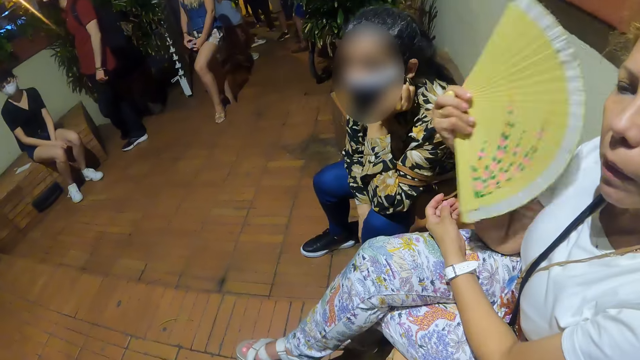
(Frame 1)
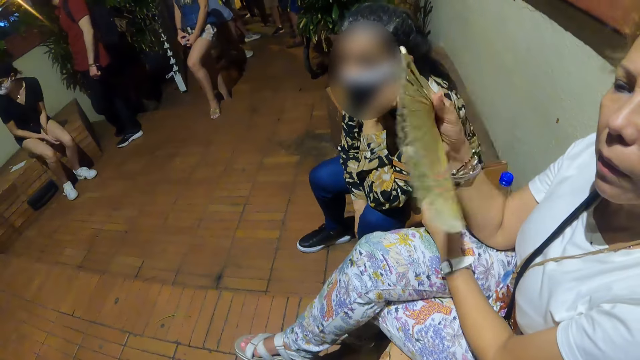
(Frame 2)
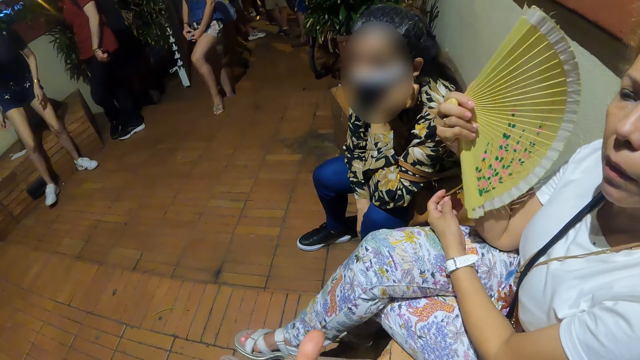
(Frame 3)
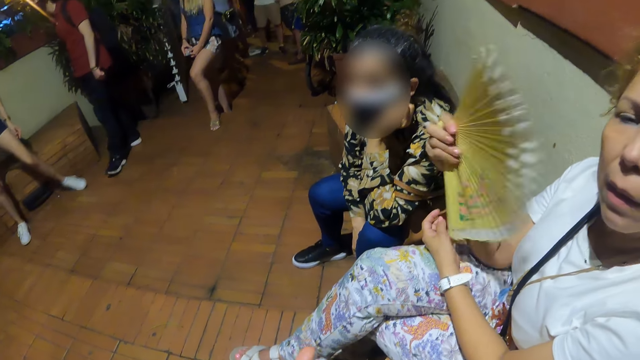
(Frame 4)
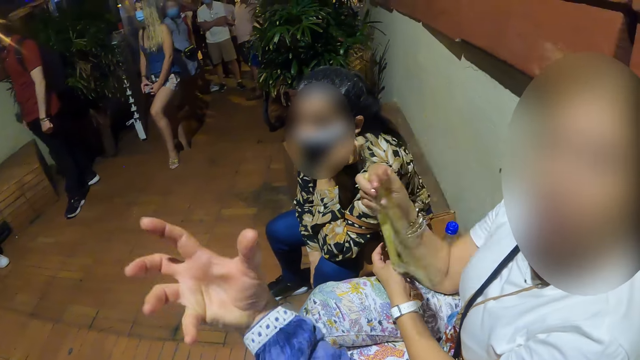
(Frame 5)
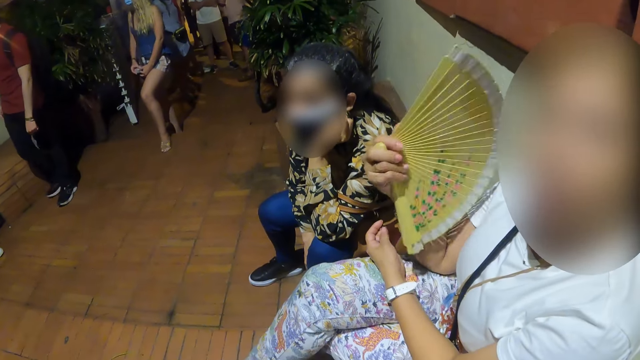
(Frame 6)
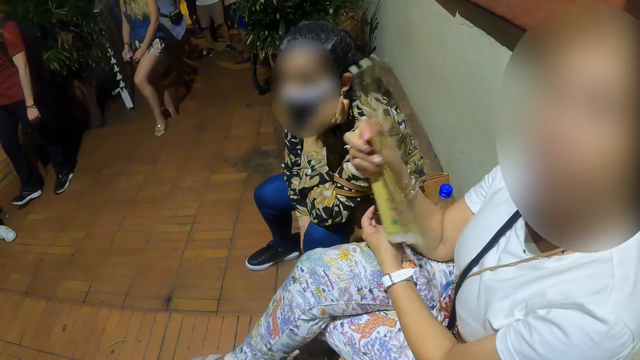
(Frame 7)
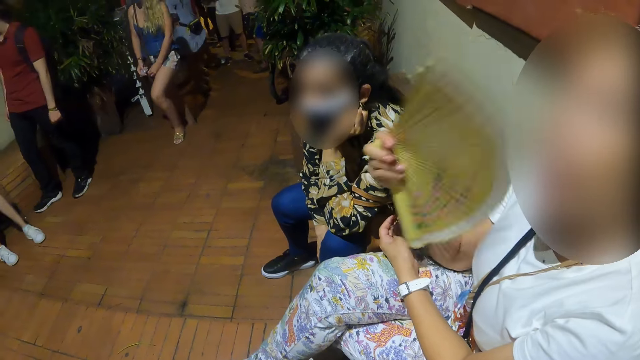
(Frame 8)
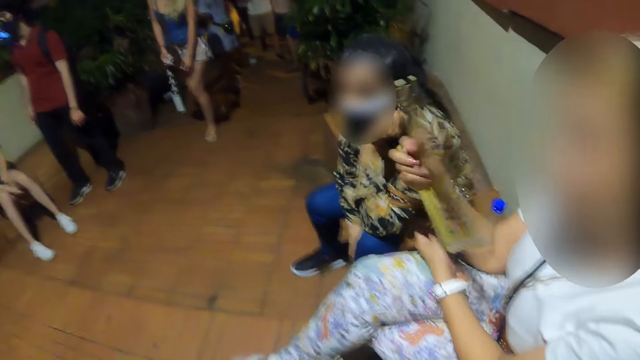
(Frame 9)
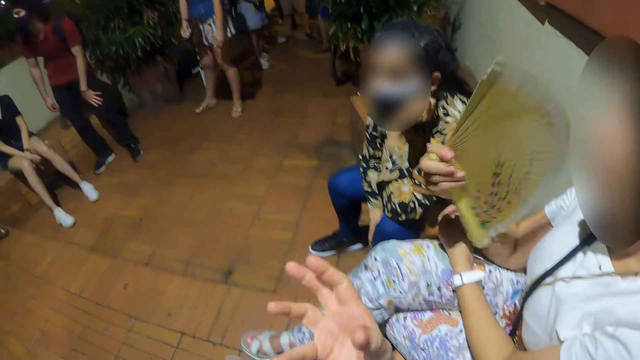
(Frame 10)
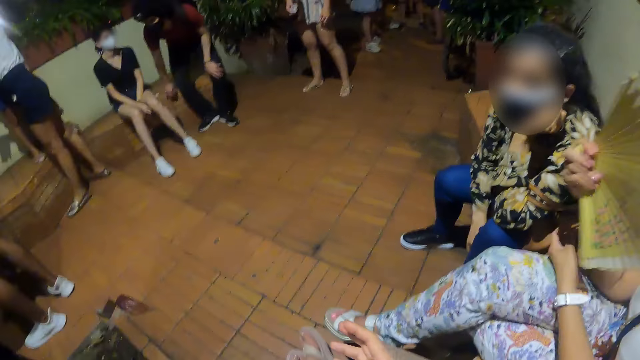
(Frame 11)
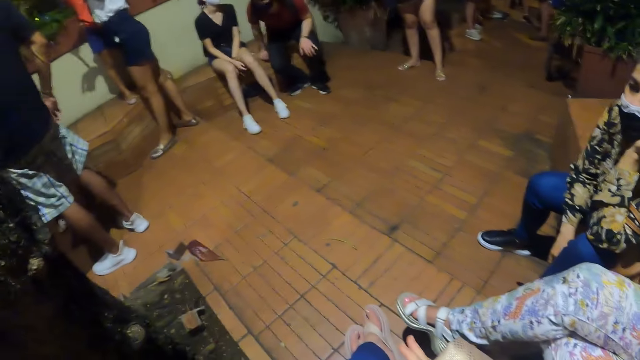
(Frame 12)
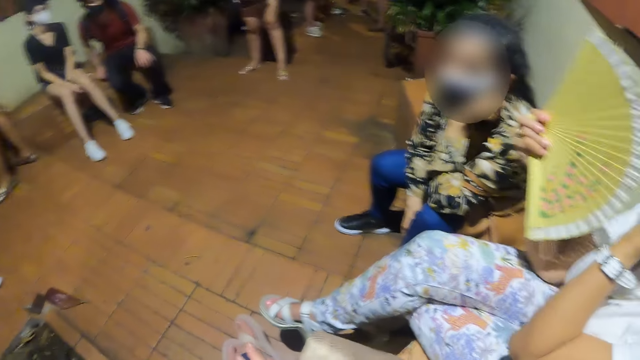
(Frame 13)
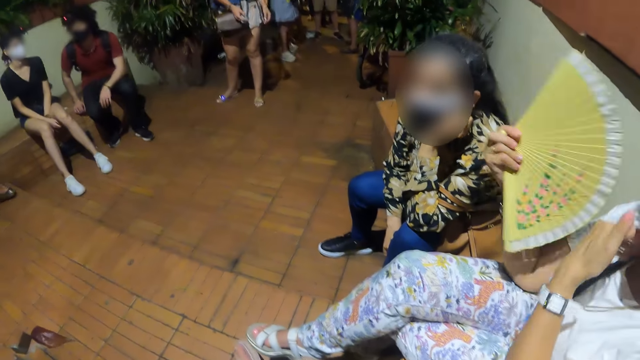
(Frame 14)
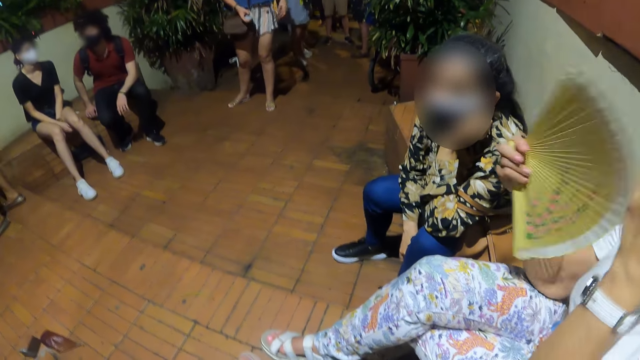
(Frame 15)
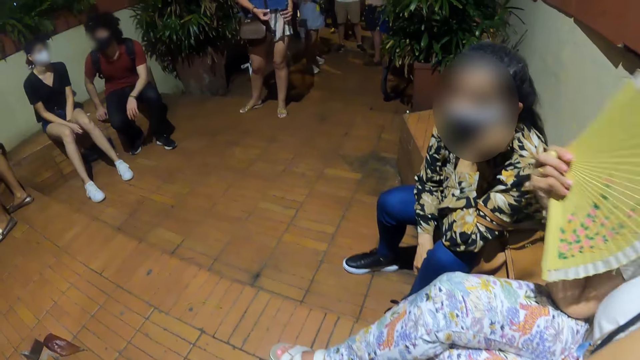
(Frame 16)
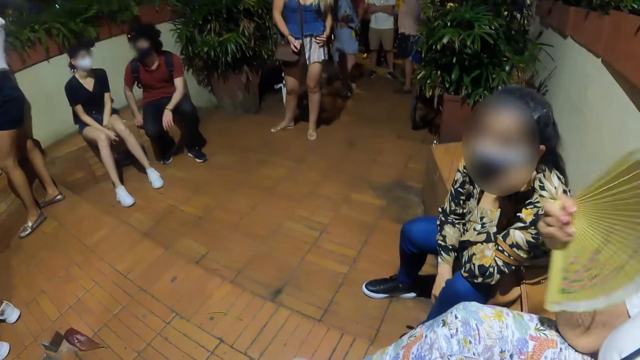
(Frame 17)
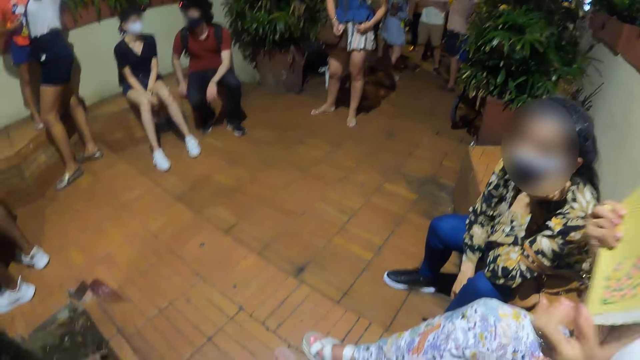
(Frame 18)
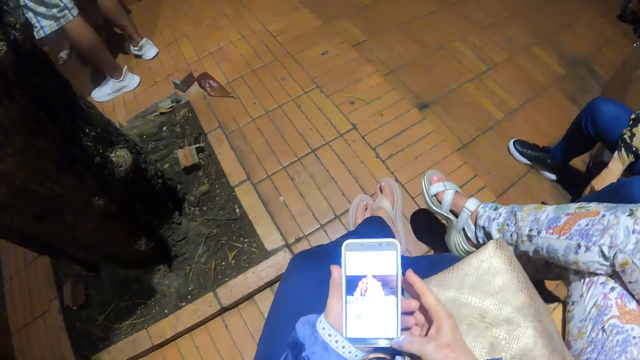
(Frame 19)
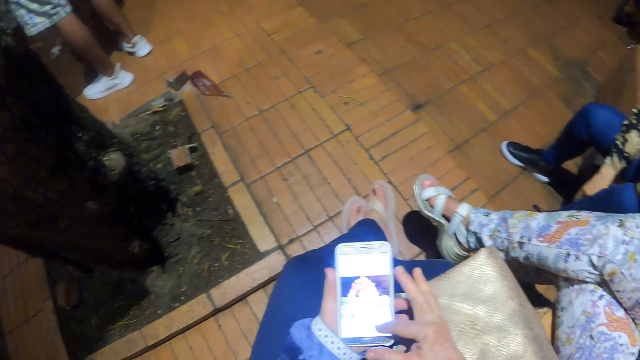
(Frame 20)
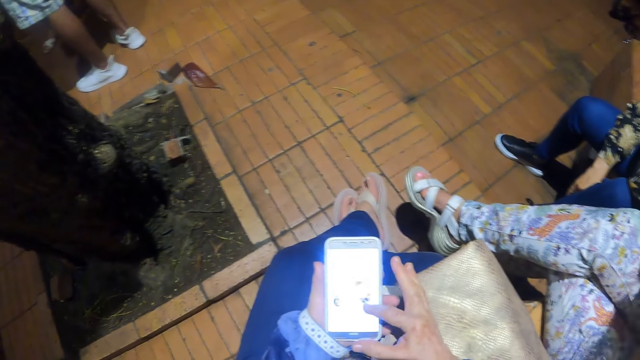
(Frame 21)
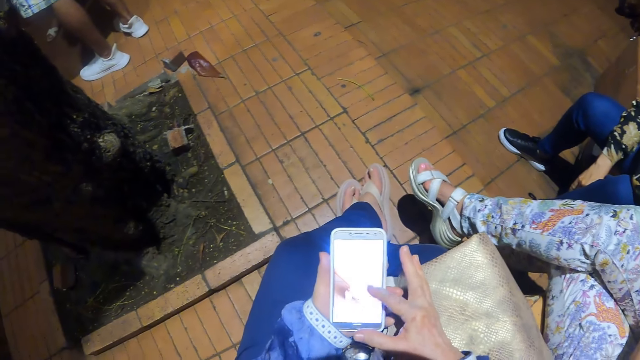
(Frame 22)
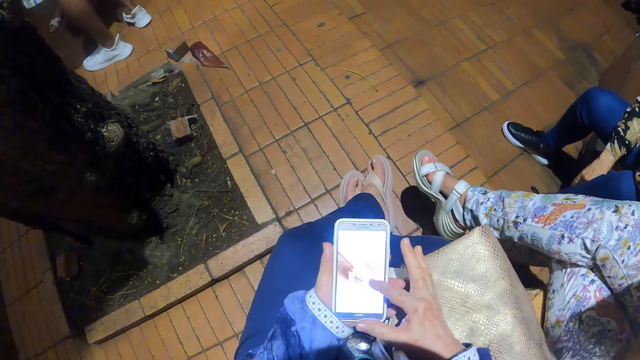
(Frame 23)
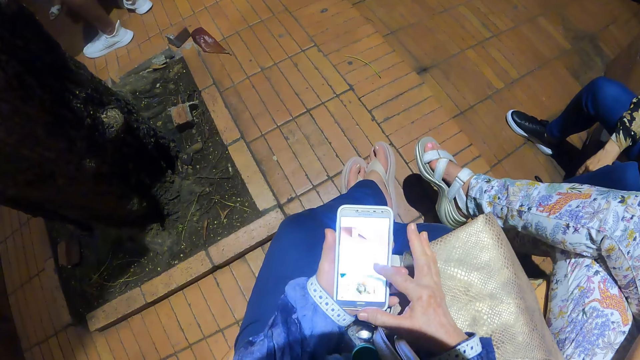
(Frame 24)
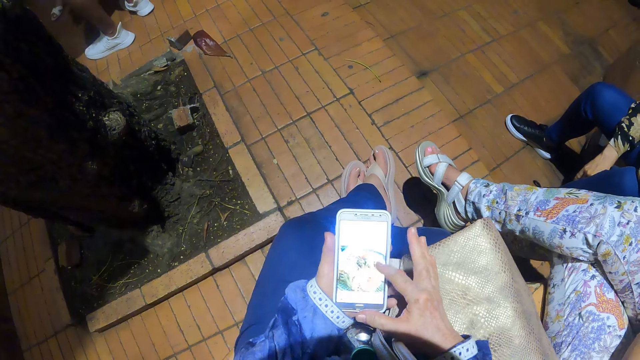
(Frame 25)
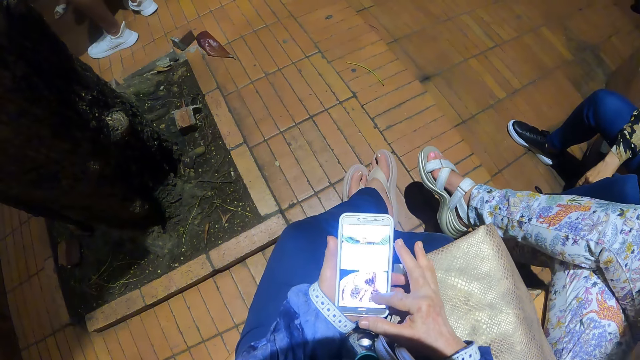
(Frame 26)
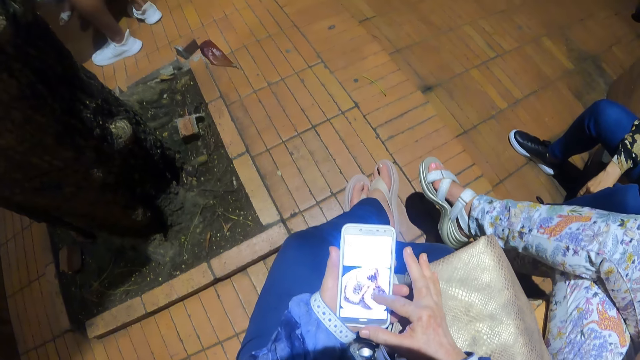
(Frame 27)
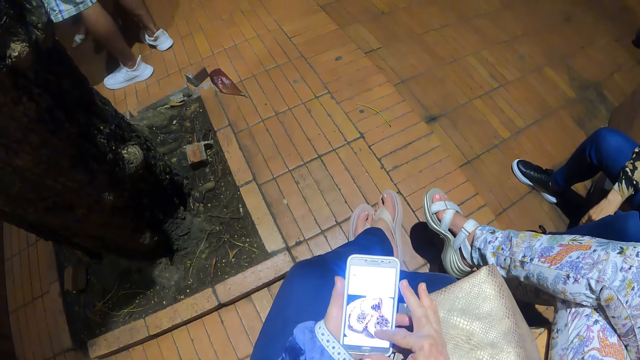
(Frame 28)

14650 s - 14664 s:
The camera wearer looks around. They interact with a person. They hold a phone and scroll the phone.

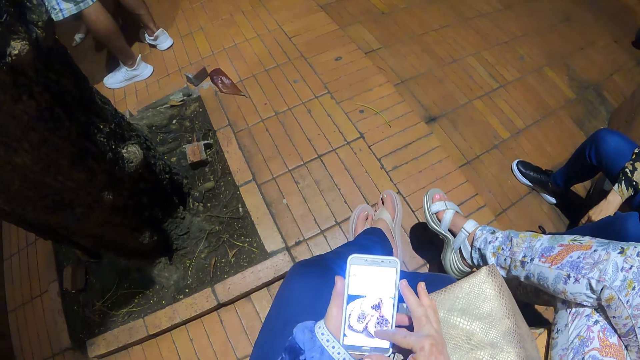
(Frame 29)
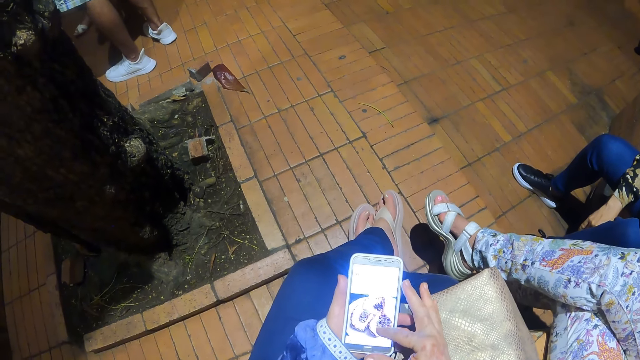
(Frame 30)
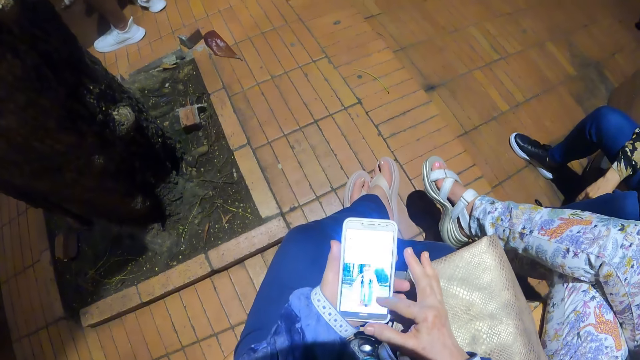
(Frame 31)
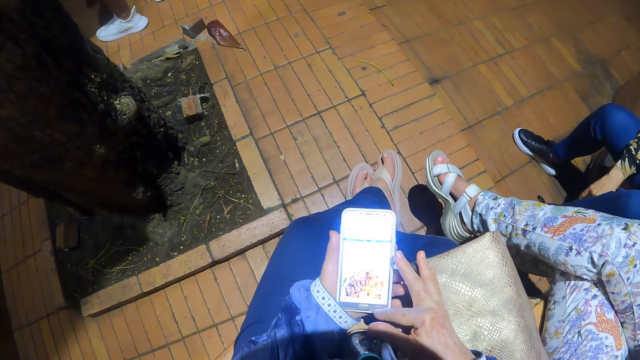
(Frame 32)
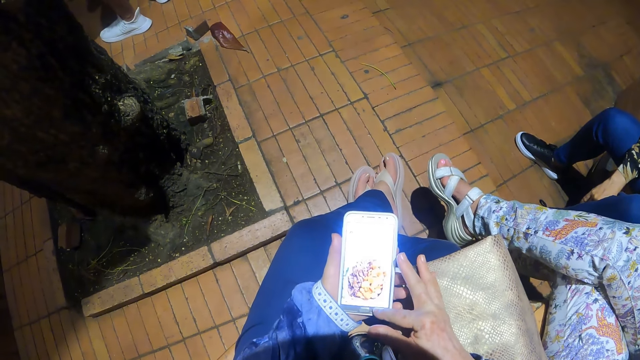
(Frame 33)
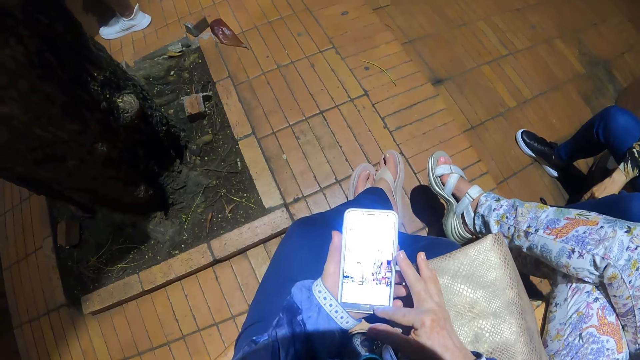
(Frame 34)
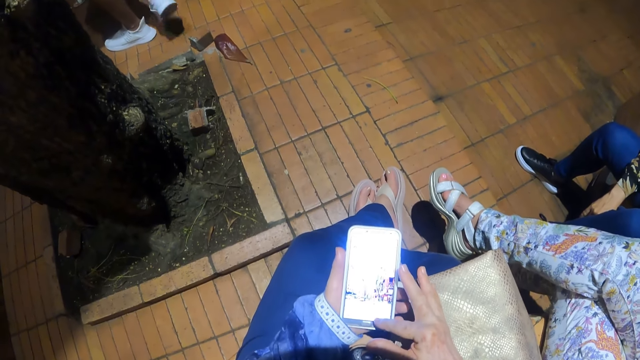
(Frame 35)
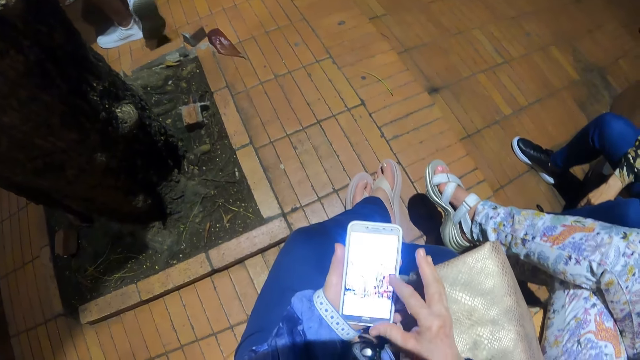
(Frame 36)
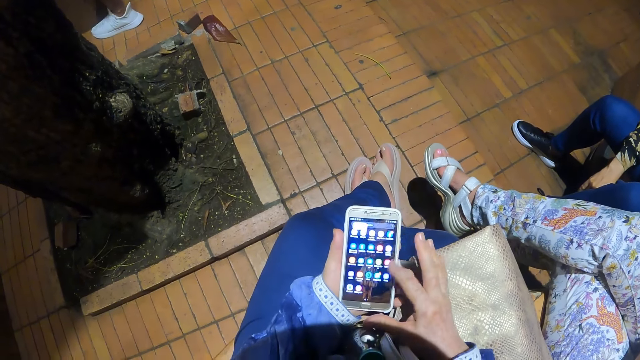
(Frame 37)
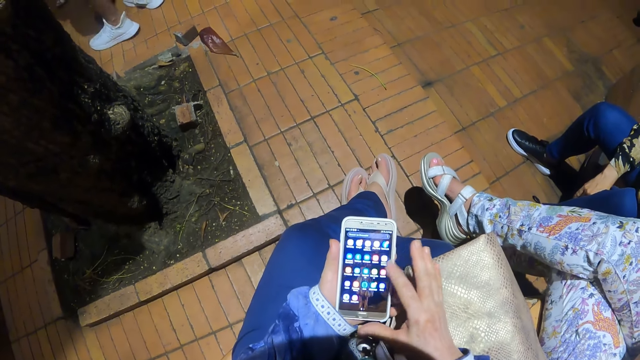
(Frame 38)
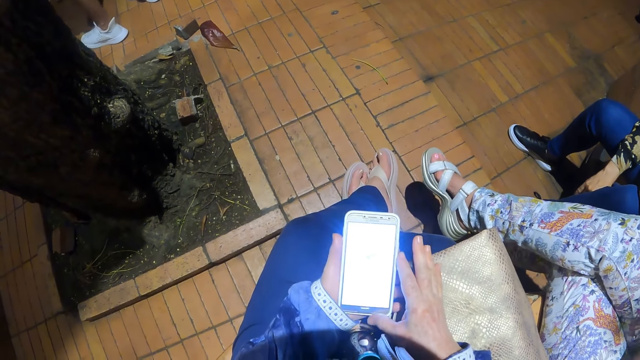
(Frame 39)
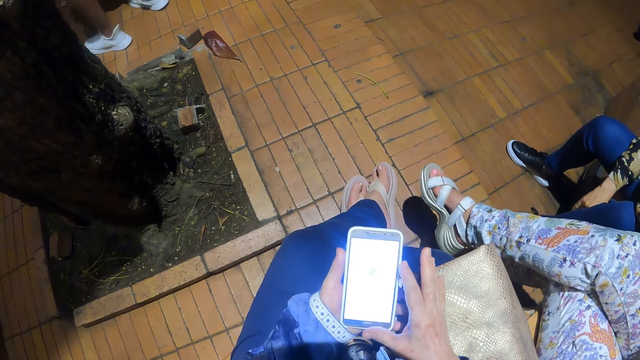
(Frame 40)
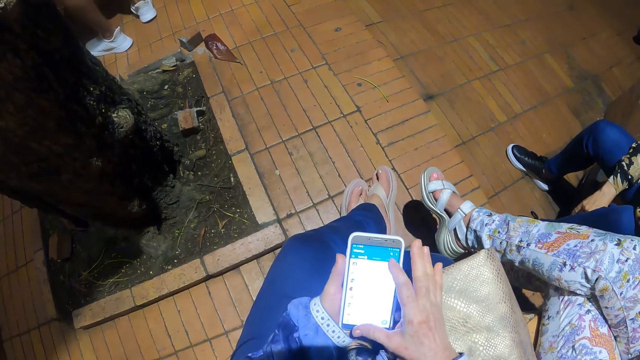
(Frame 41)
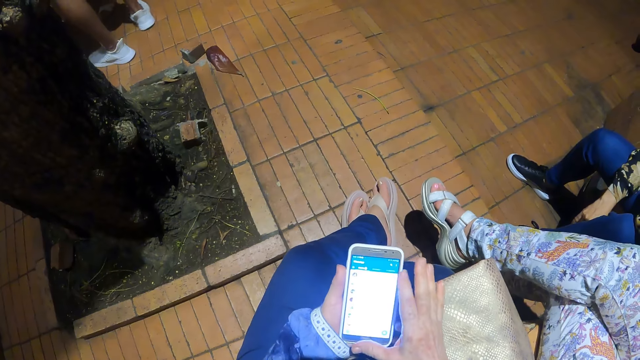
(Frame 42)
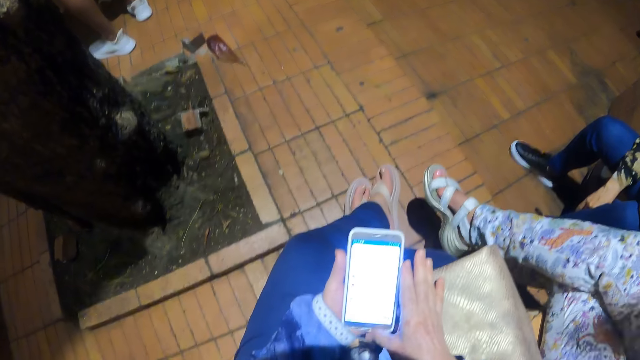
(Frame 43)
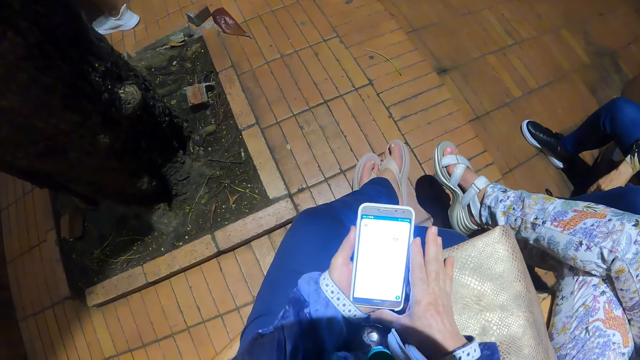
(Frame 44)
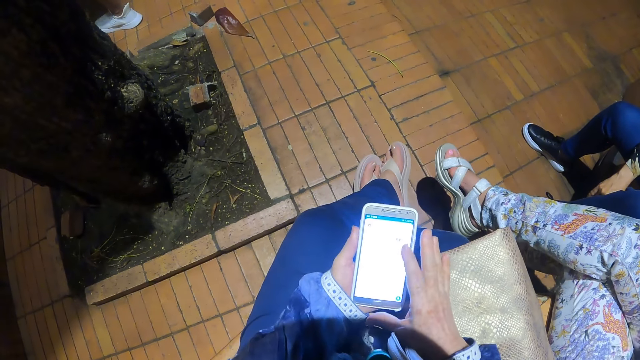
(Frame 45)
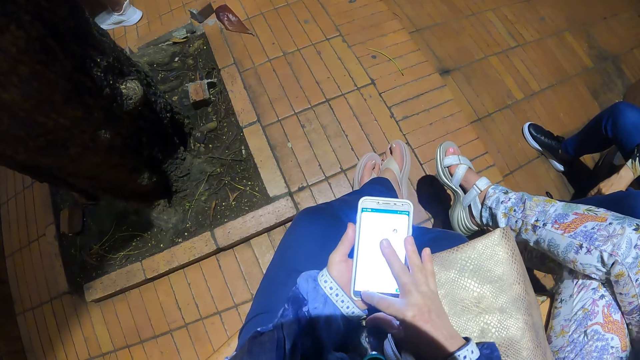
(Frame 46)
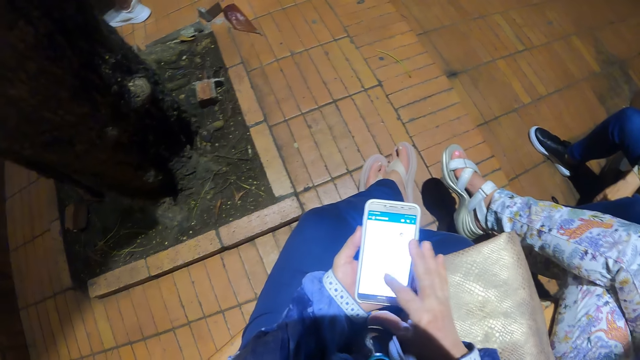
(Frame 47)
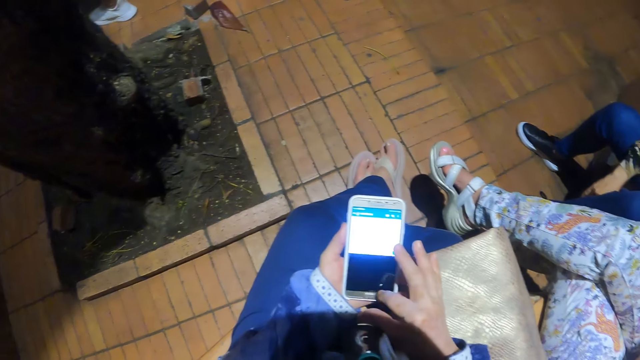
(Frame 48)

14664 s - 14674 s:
The camera wearer dials a phone.
